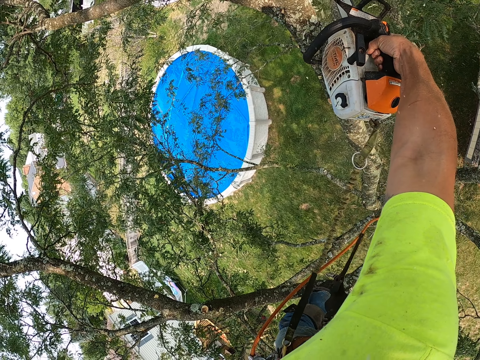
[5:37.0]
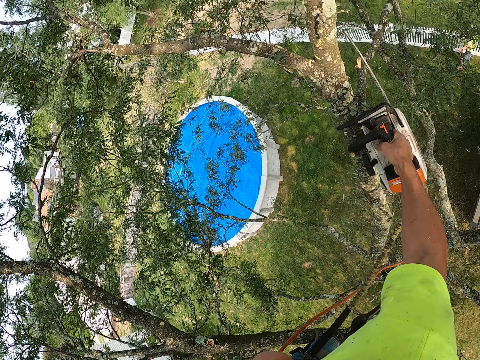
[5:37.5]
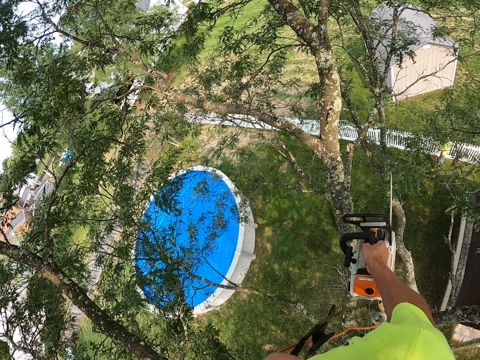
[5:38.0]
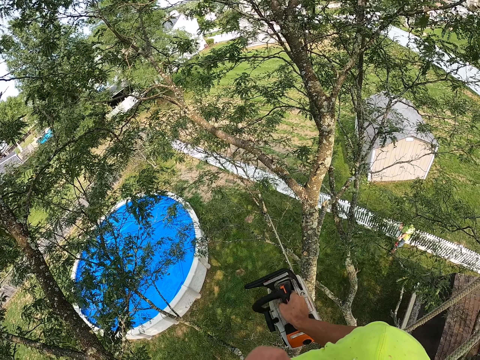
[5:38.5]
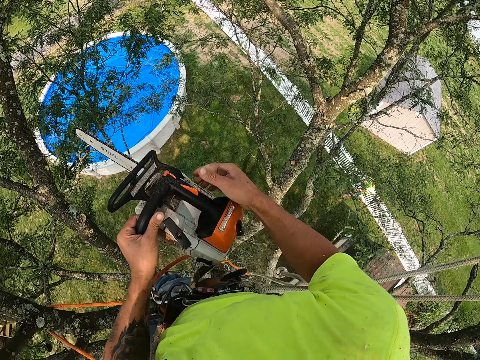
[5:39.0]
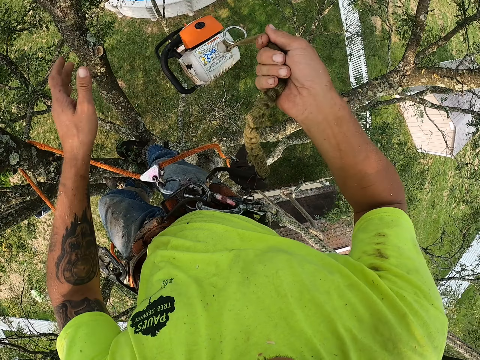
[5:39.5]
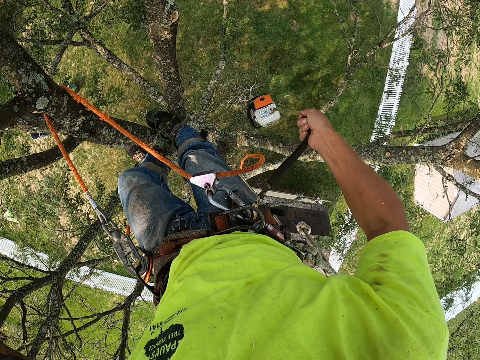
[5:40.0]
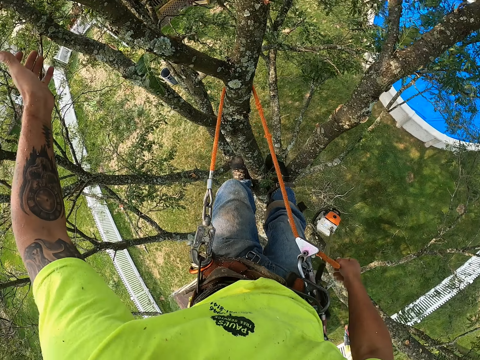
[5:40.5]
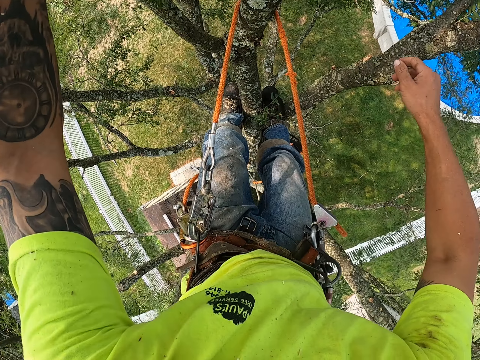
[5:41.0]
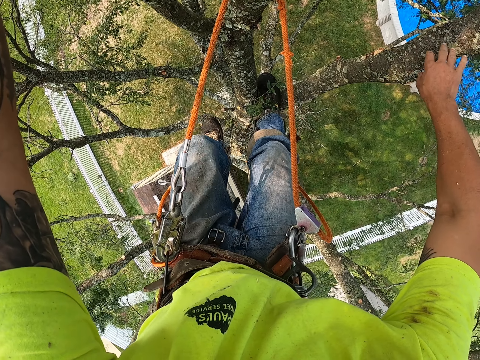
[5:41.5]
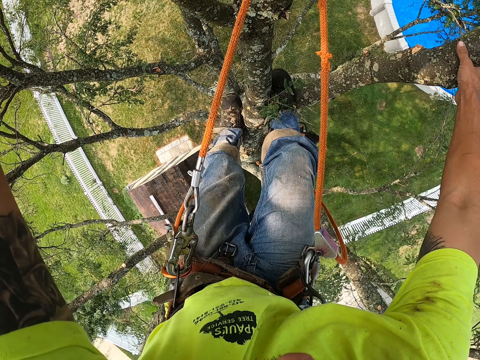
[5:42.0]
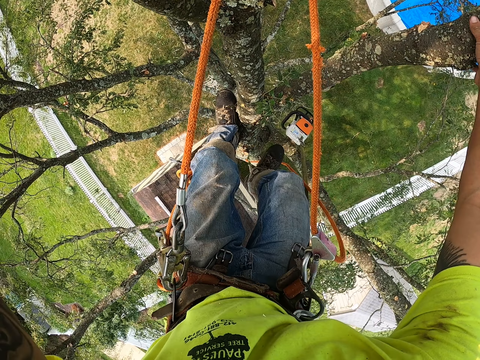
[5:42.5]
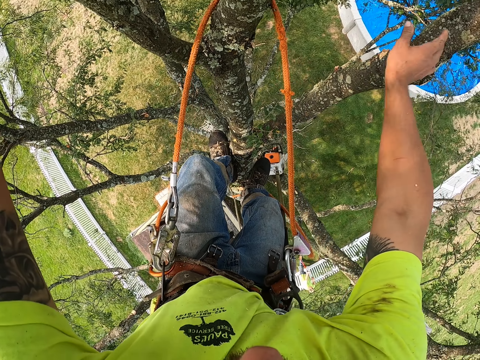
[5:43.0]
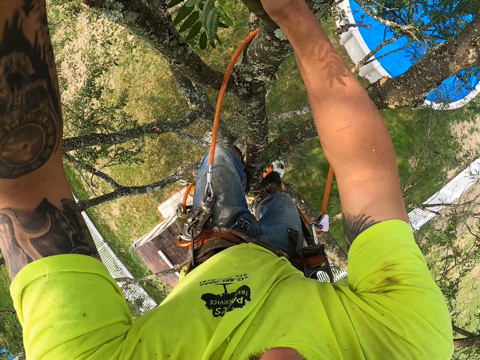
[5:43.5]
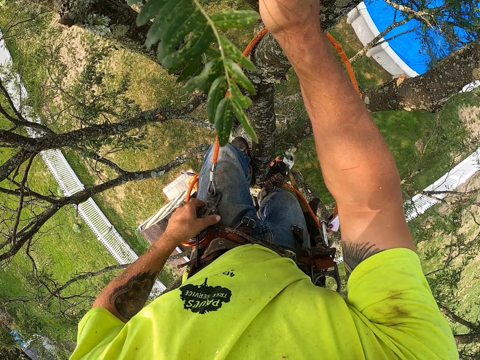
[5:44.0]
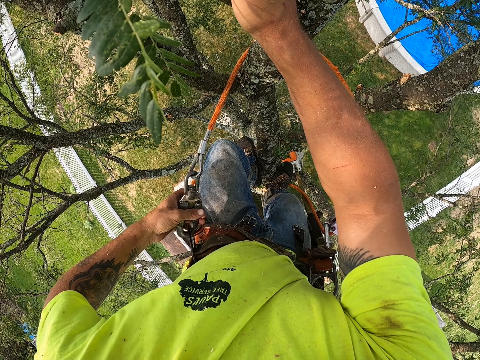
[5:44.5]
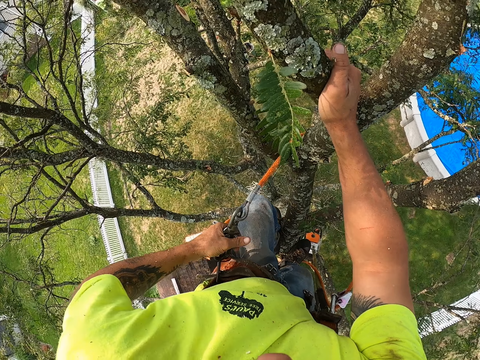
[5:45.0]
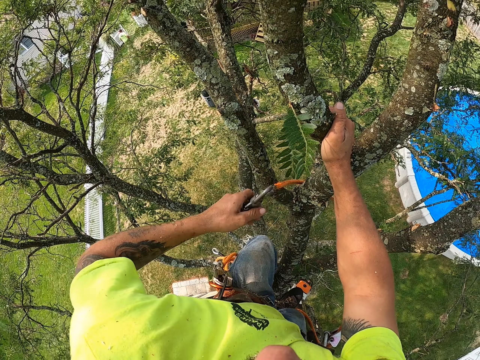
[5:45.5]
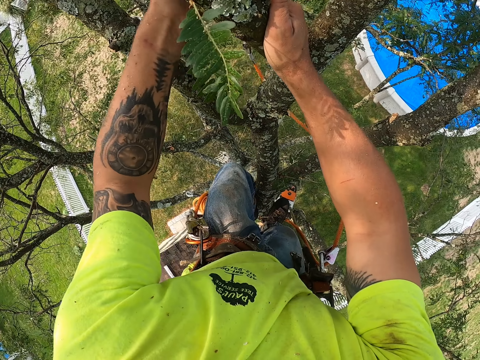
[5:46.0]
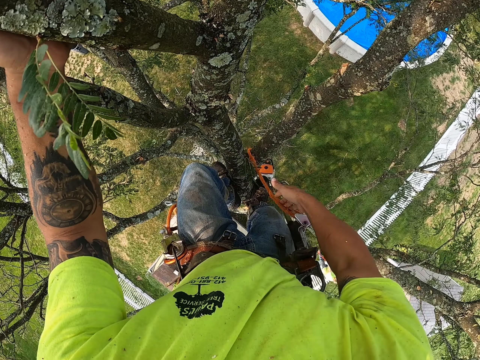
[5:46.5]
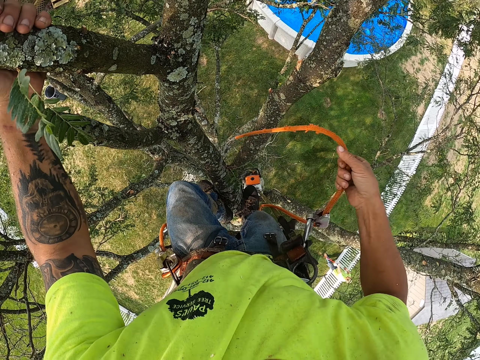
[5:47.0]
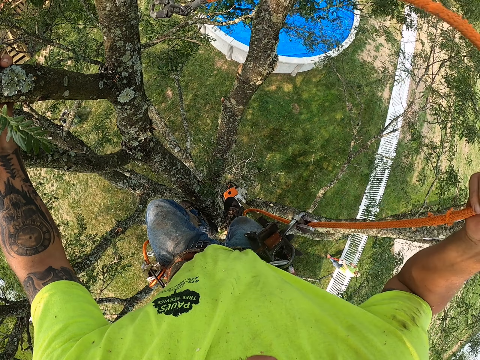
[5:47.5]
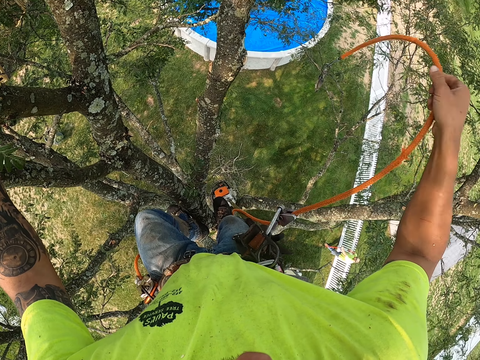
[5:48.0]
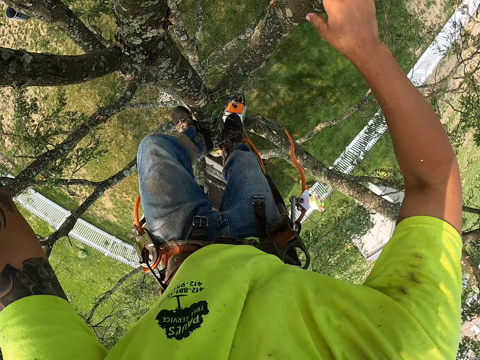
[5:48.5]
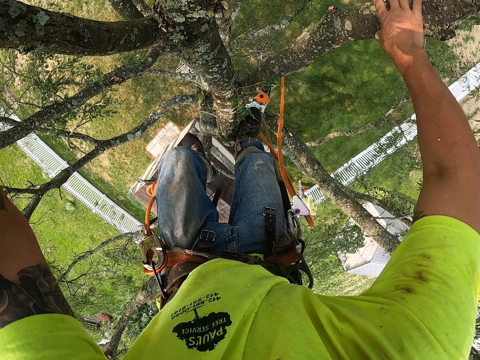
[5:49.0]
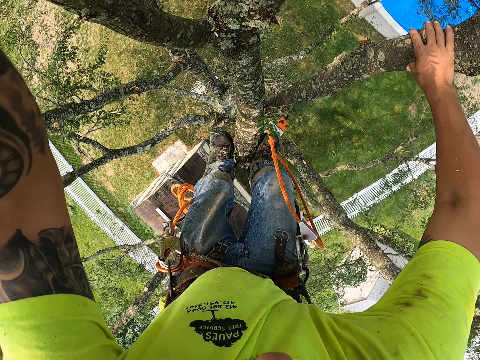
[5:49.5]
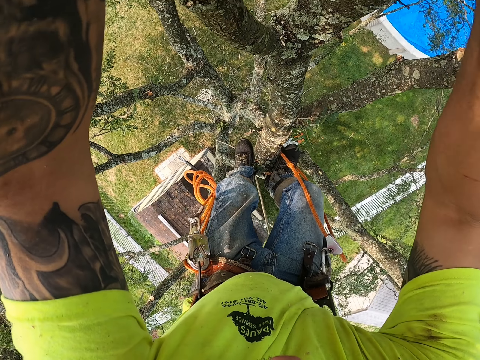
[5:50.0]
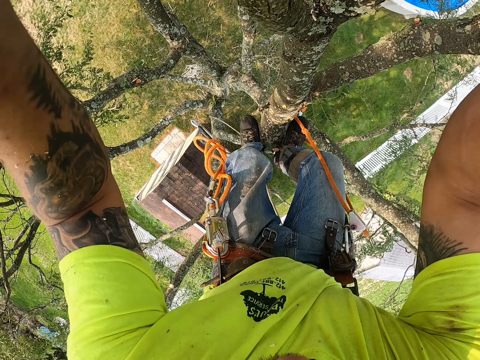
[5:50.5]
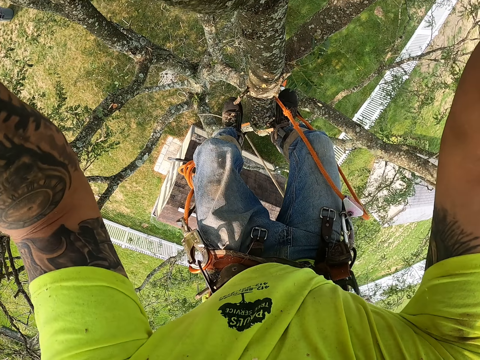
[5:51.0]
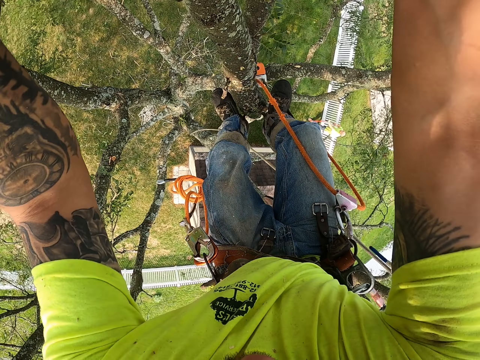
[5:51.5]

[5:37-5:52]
The camera wearer holds the chain saw with both hands. He holds the rope. He releases down the chain saw via the belt with his right hand. He climbs down the tree. He holds a branch of the tree with his right hand. He adjusts his position on the tree branch. He holds the branch of the tree with his hands. He removes the adjustable grip hitch with his left hand. He unlocks the rope. He pulls up the rope with his right hand. He drops the rope. He adjusts the position of his hands and legs on the tree.

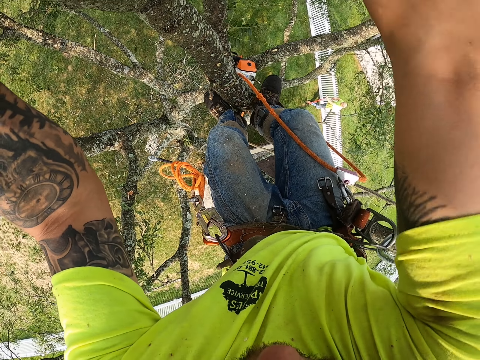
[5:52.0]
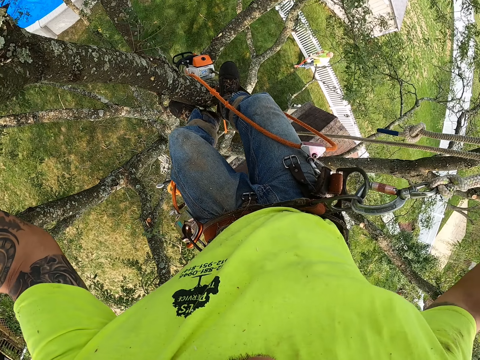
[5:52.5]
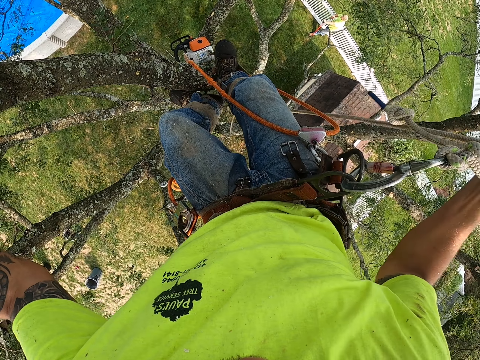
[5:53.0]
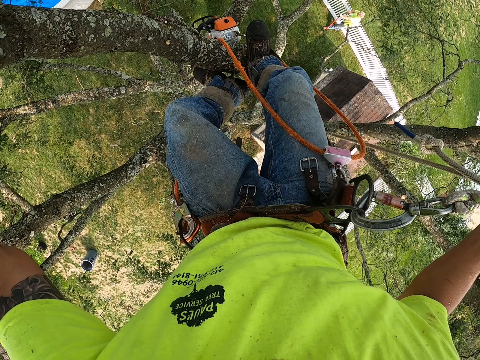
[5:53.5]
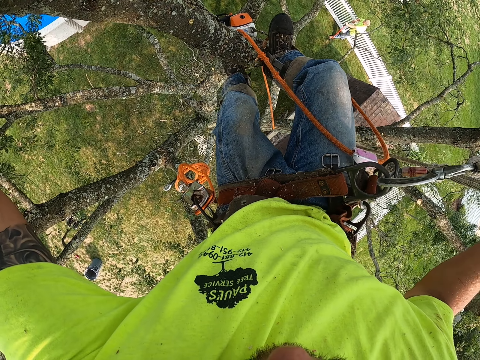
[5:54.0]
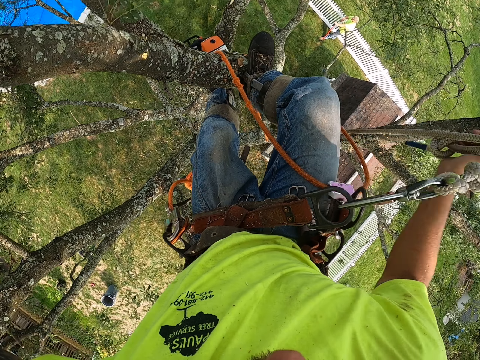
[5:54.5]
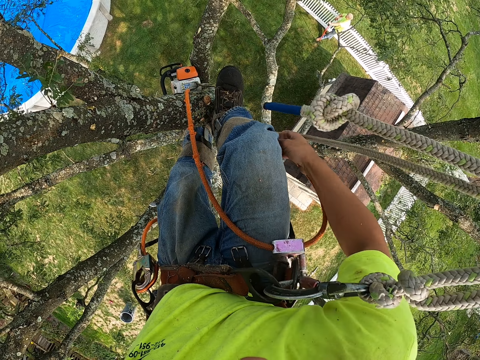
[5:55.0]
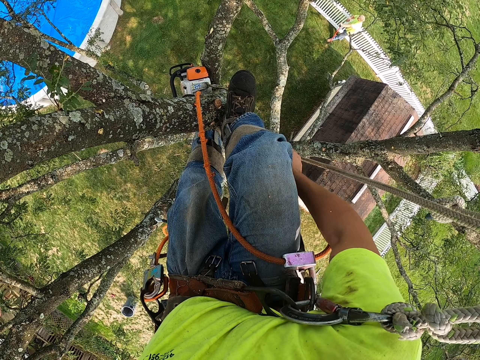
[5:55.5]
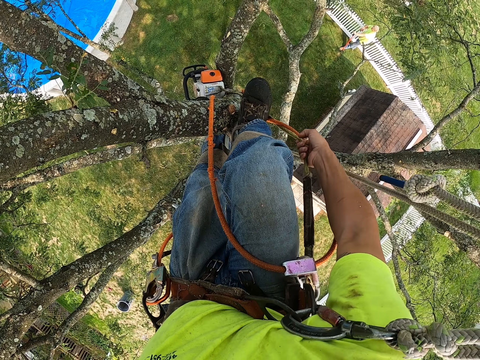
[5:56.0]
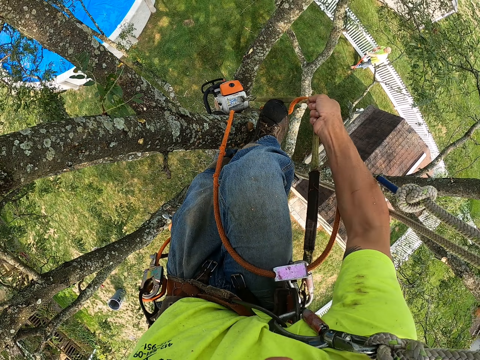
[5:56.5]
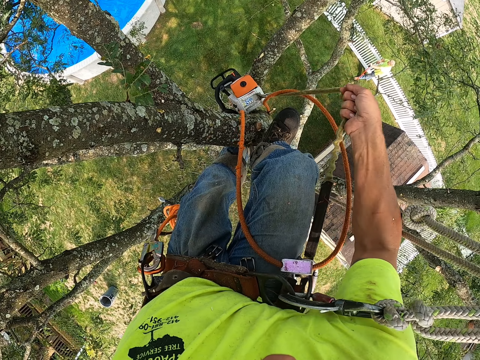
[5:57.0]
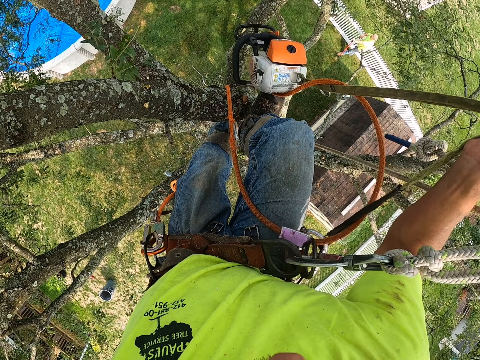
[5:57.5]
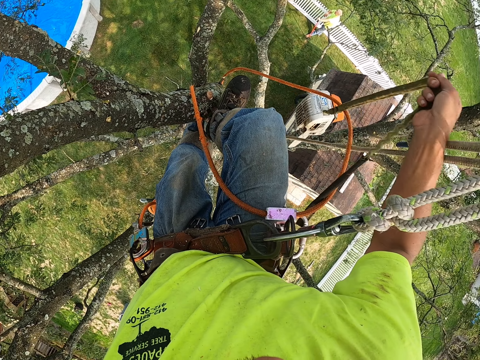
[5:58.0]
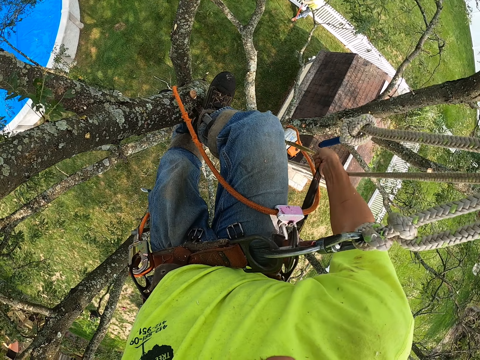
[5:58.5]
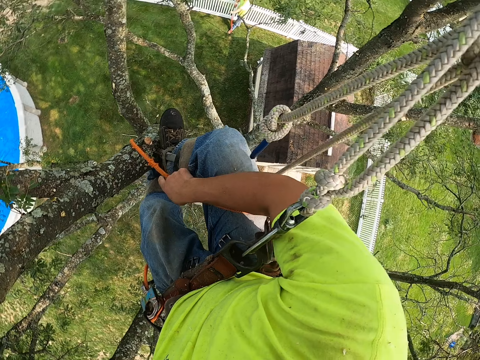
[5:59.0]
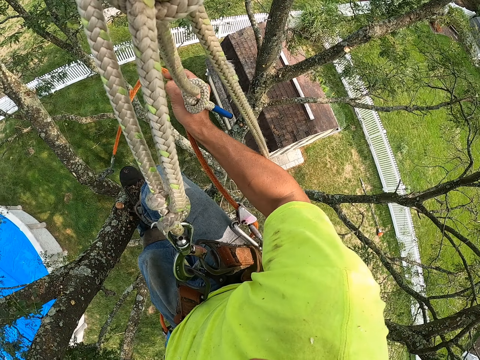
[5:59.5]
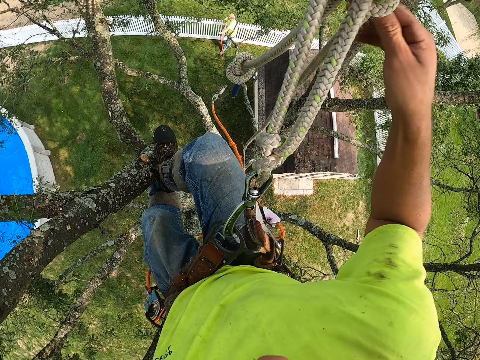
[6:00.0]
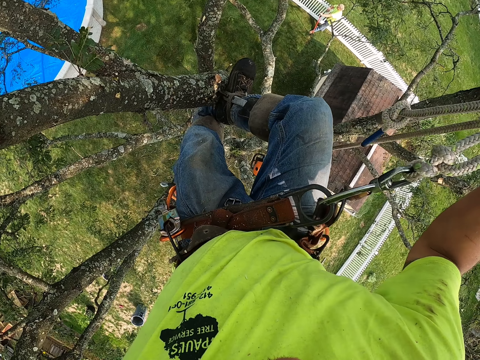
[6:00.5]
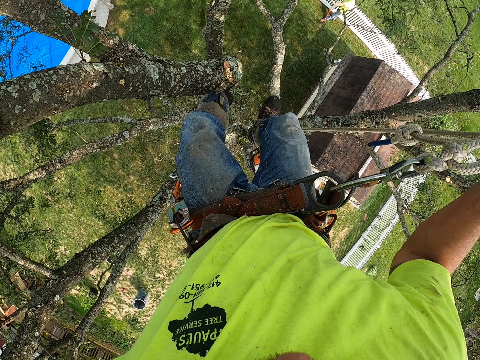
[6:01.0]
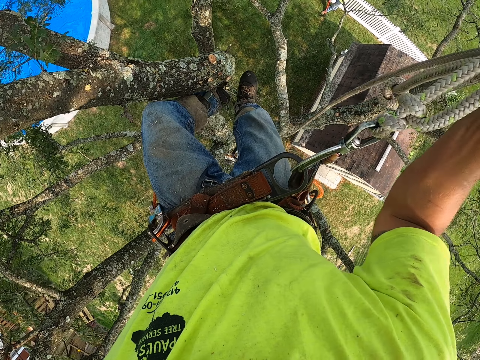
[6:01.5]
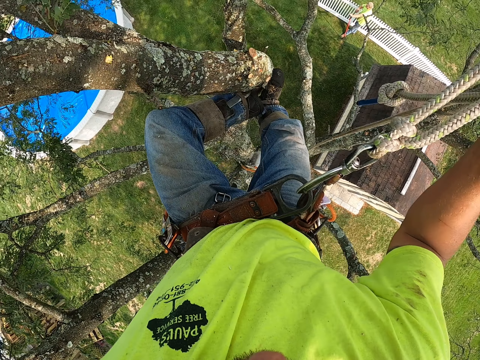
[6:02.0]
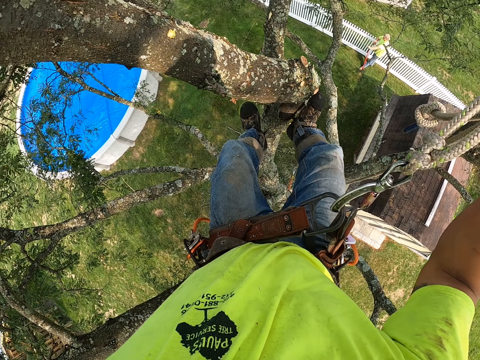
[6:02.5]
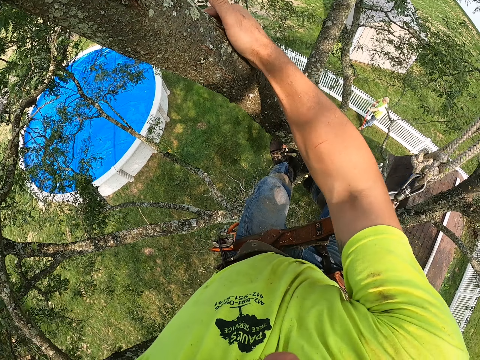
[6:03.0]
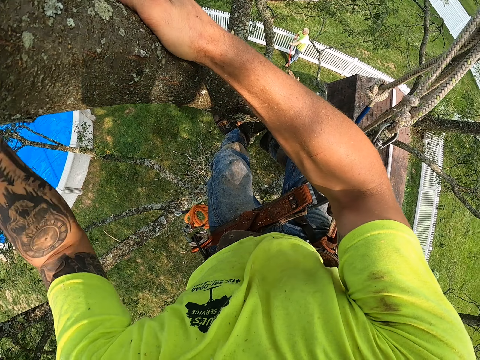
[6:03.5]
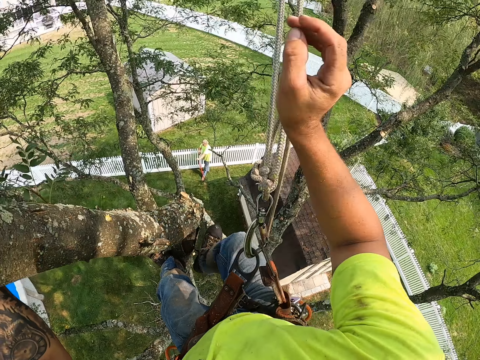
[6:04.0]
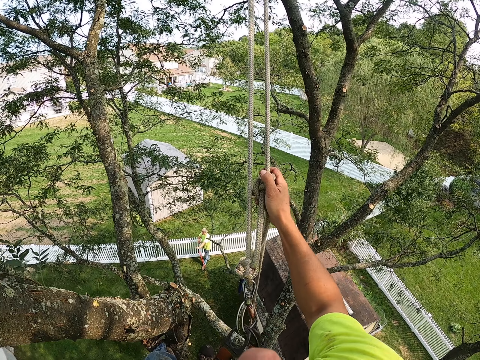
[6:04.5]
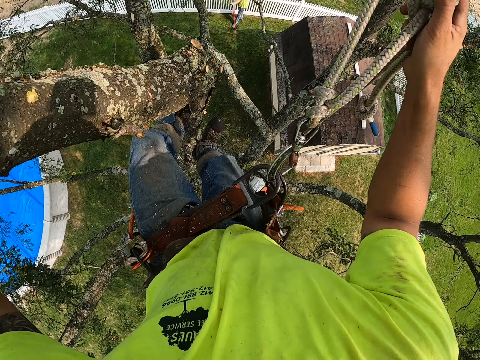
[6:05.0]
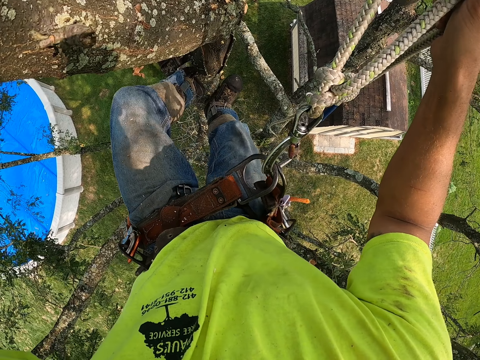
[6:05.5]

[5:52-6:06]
The camera wearer holds a rope with his right hand. He pulls up the chain saw with his right hand. He drops the chain saw. He drops the rope. He pulls the rope with his right hand. He pulls the rope with his right hand again. He climbs down the tree. He holds a branch of the tree with his right hand. He holds the rope with his right hand.
